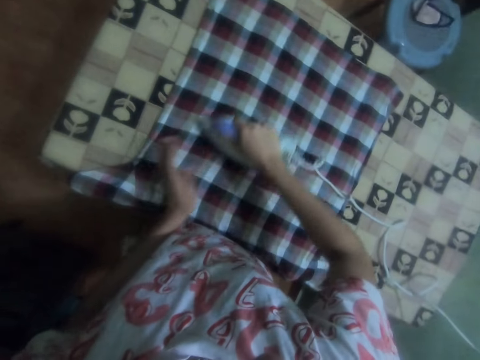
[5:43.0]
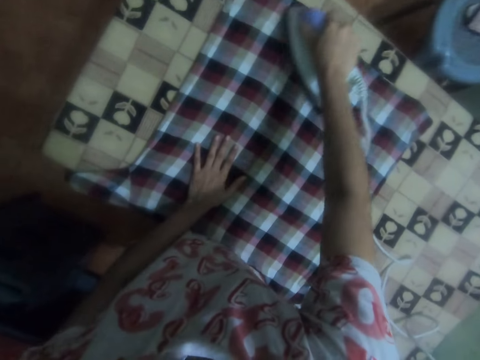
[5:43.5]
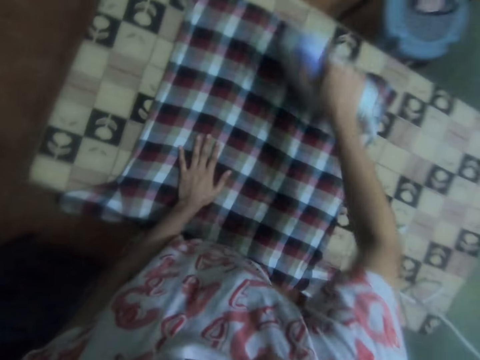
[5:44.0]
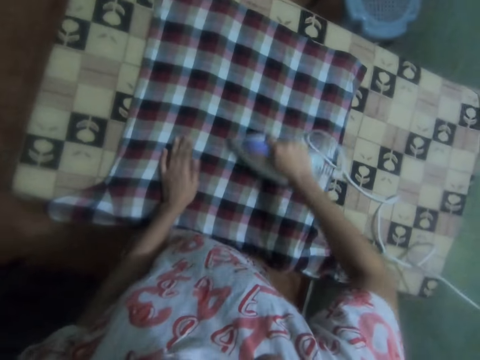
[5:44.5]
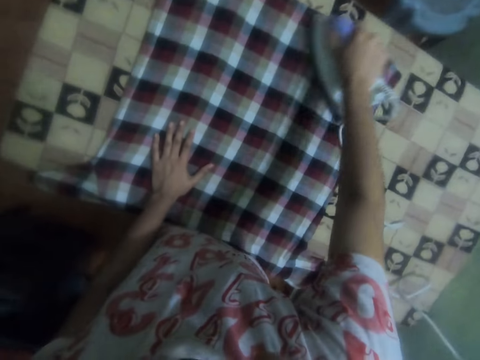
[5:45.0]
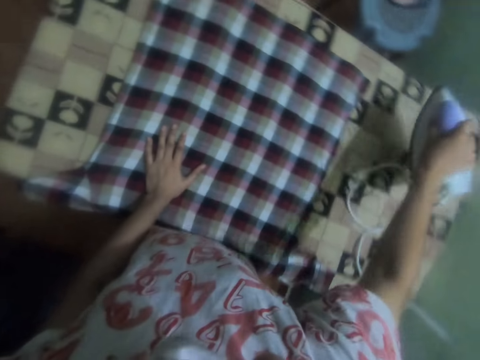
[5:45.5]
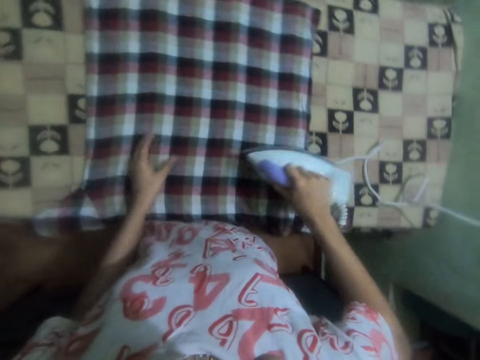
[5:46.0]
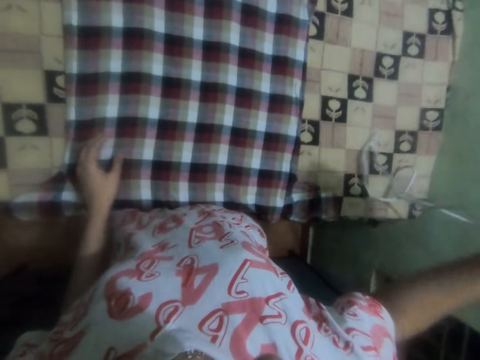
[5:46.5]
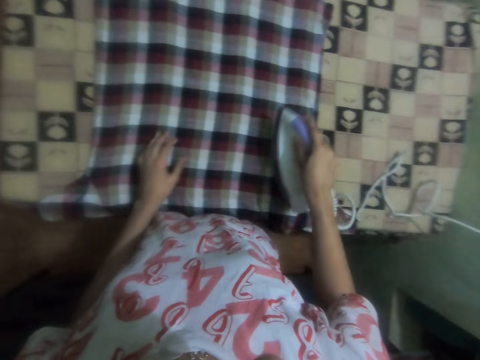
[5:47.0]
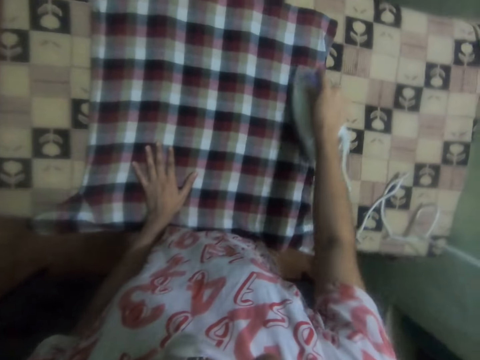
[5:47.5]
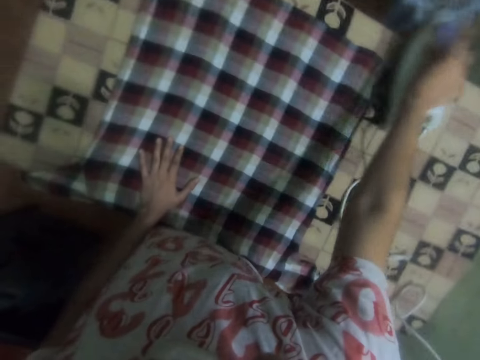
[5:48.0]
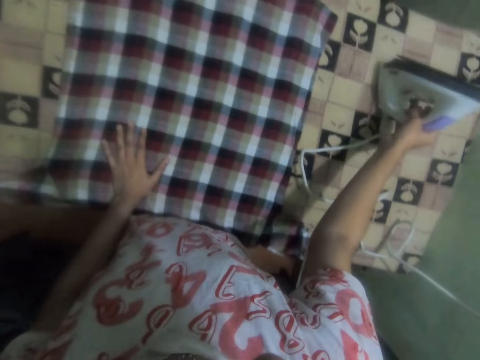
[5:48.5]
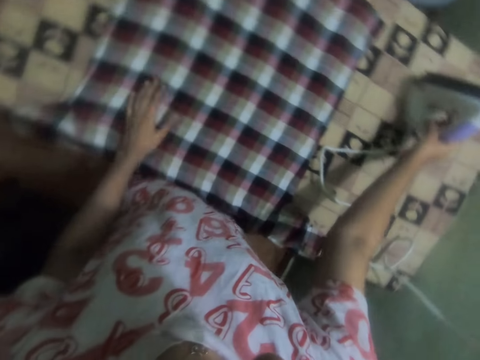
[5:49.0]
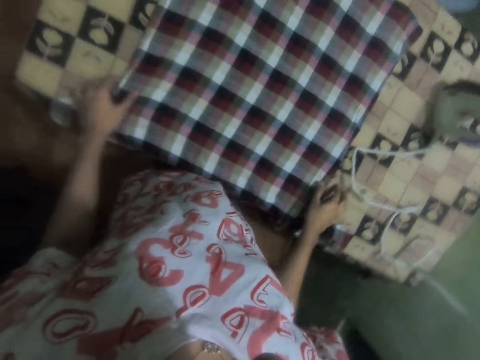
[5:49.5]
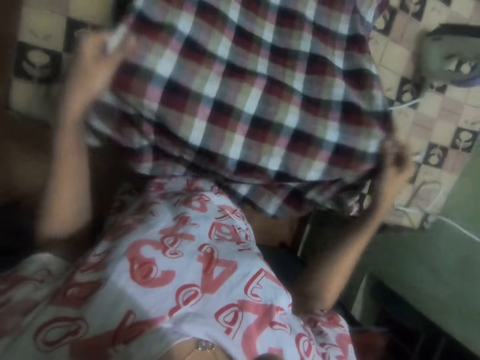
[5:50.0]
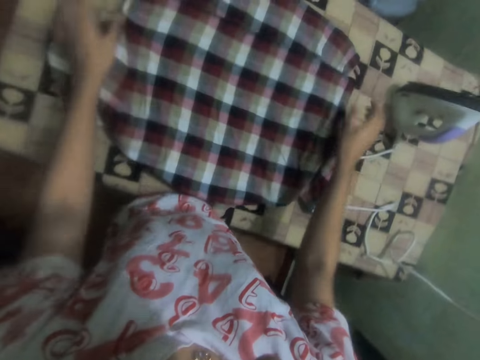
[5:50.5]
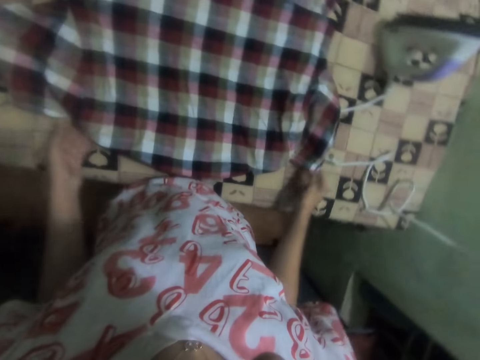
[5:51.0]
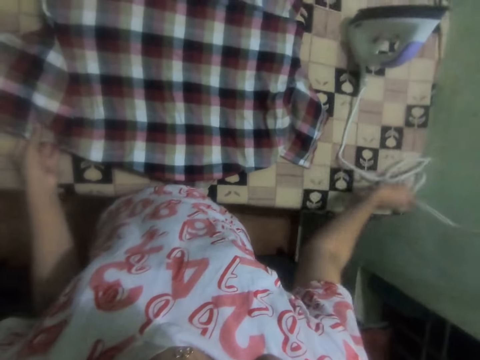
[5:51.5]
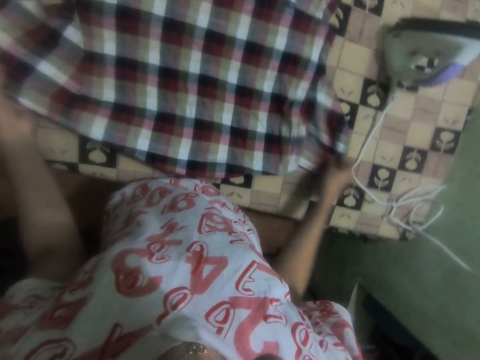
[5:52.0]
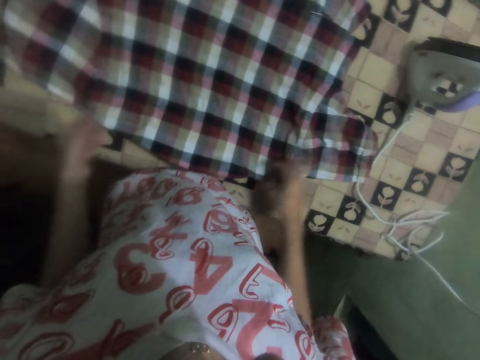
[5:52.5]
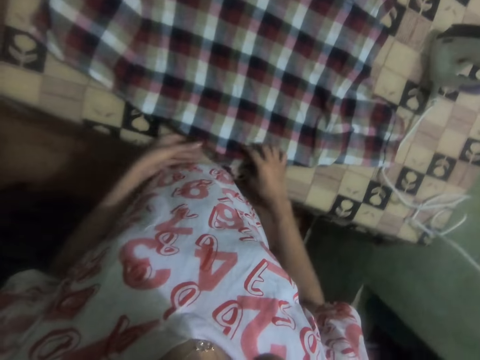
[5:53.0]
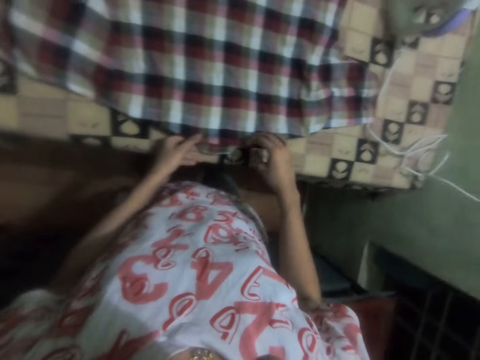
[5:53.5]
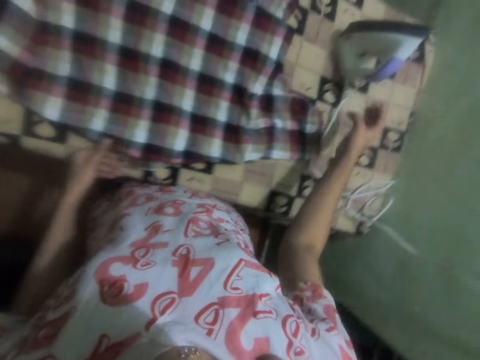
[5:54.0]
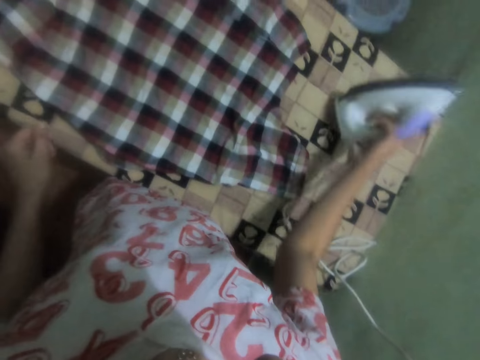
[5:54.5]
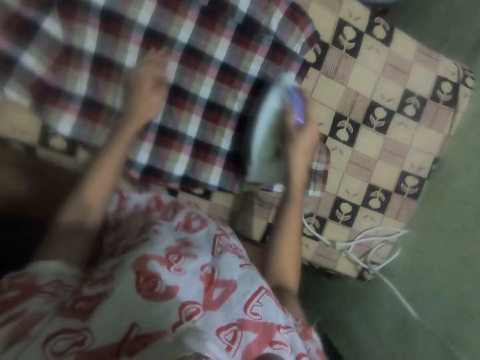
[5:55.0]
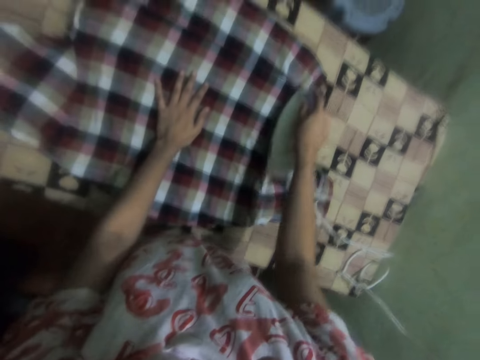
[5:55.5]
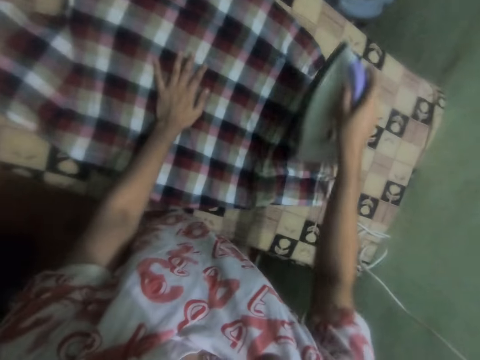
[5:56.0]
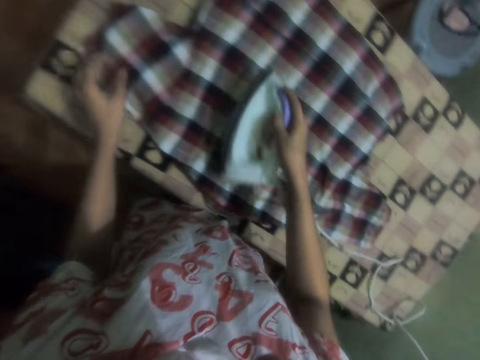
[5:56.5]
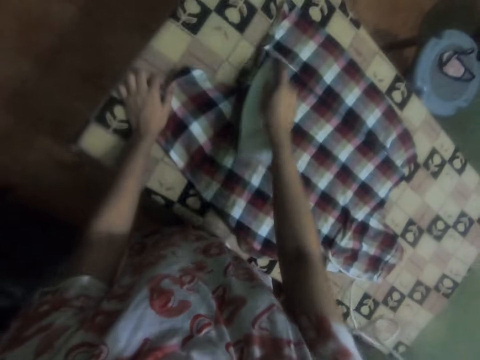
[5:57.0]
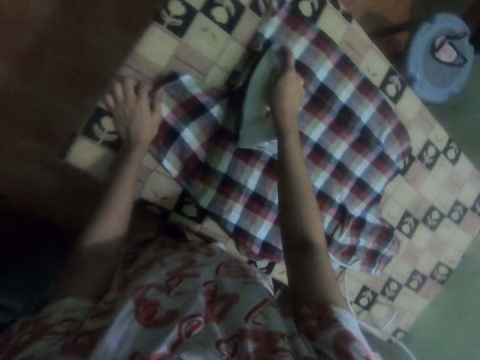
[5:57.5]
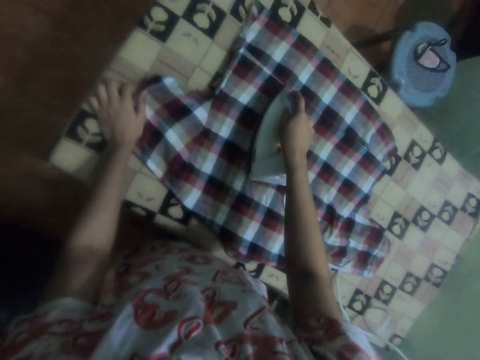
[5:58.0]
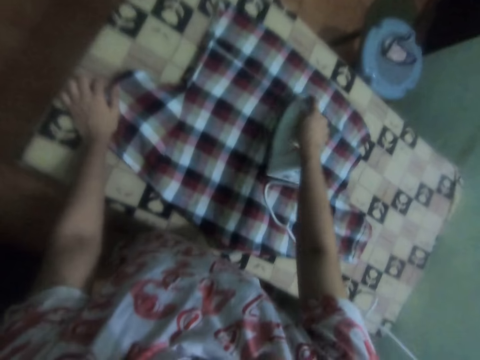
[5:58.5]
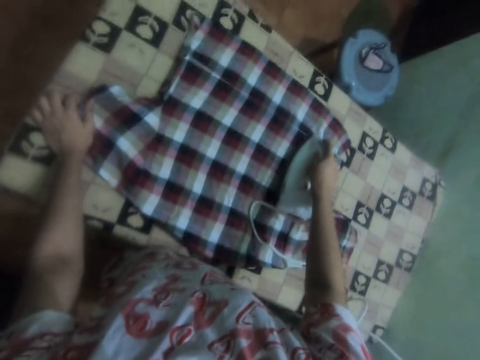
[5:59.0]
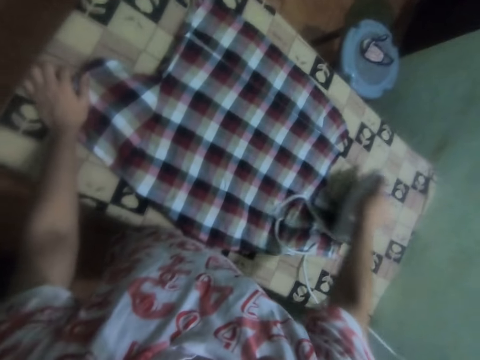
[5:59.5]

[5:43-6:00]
The camera wearer lifts the iron box. He irons a shirt with the iron box. He puts the iron box on the table. He adjusts the shirt. He holds the shirt on the table with his hands. He pushes the iron box cable. He adjusts the shirt. He picks up the iron box on the table. He irons the shirt on the table with the iron box. He holds the shirt with the left hand.

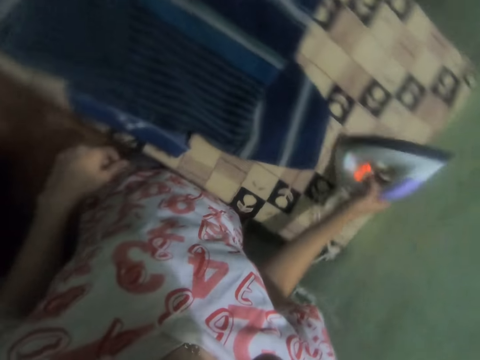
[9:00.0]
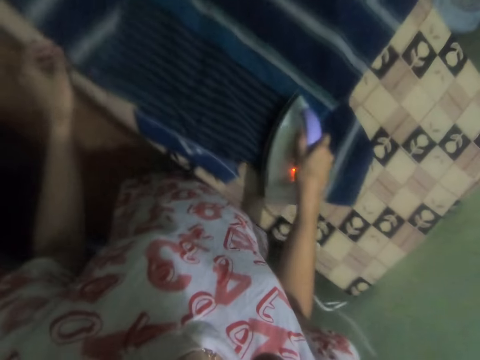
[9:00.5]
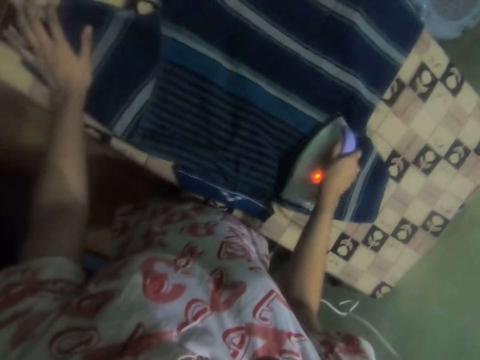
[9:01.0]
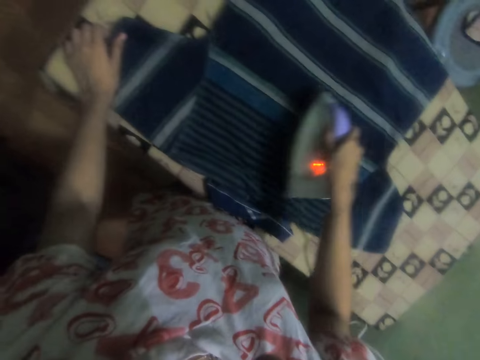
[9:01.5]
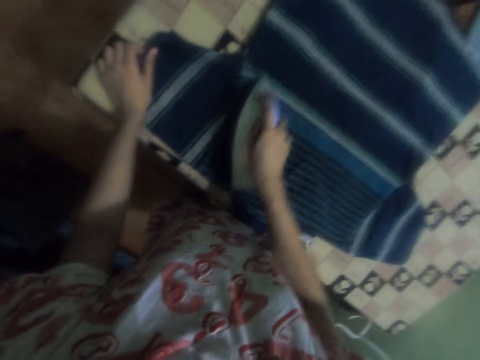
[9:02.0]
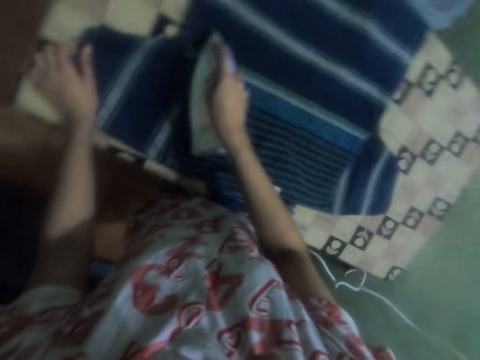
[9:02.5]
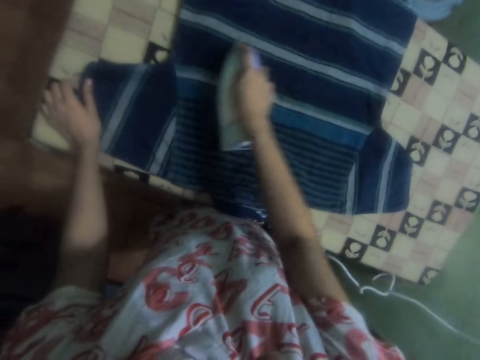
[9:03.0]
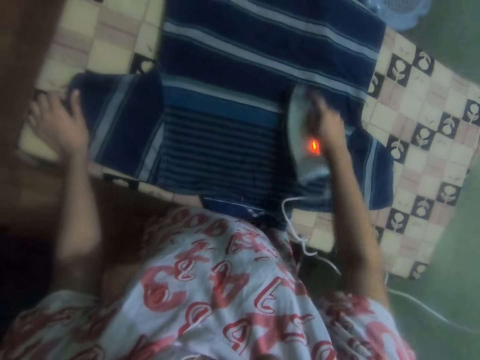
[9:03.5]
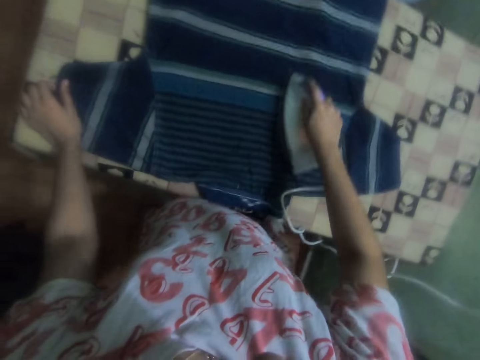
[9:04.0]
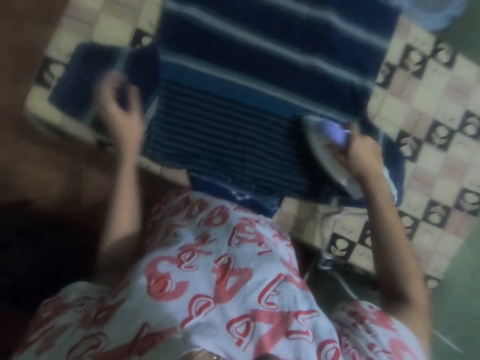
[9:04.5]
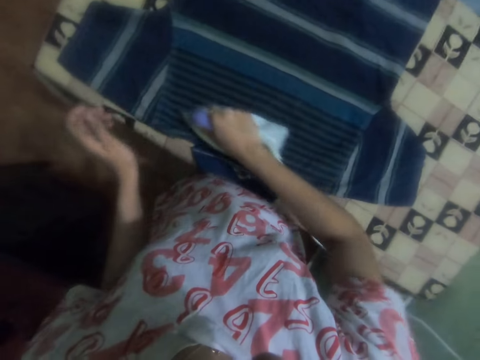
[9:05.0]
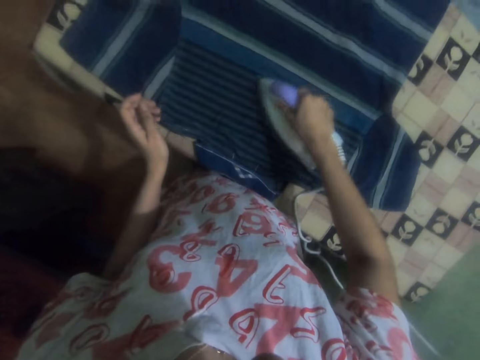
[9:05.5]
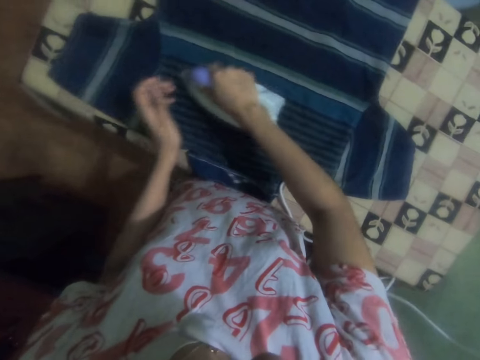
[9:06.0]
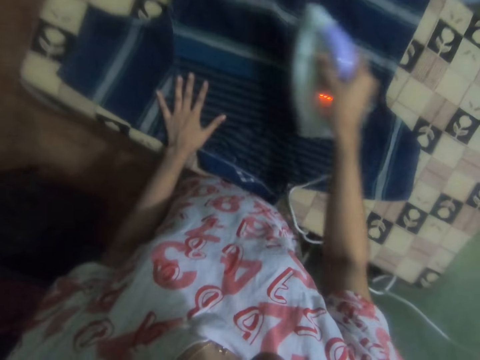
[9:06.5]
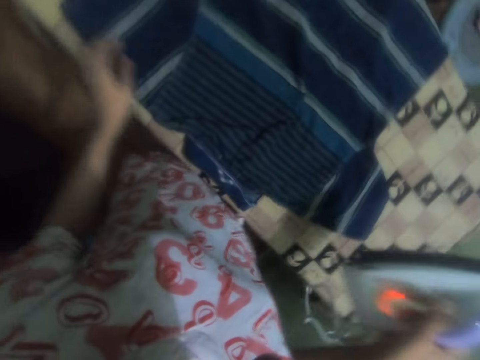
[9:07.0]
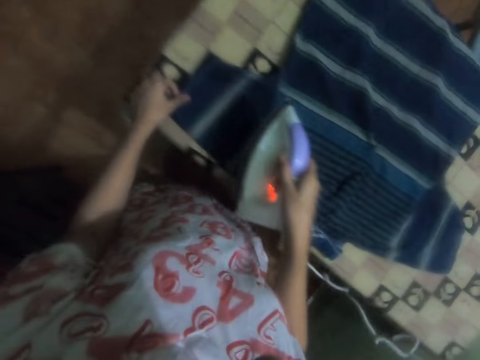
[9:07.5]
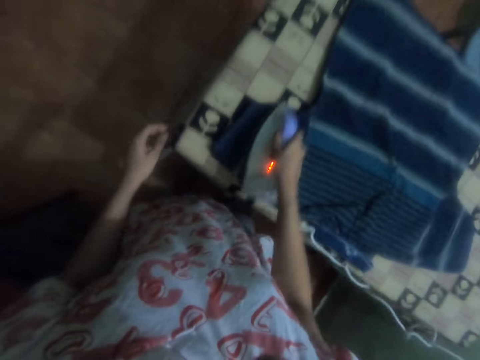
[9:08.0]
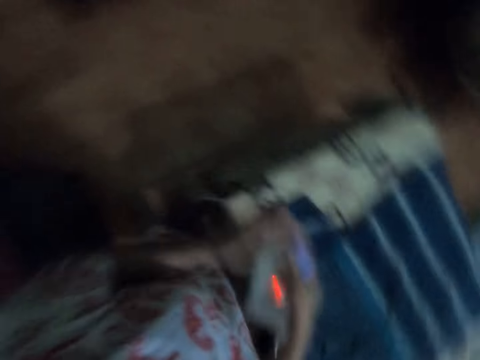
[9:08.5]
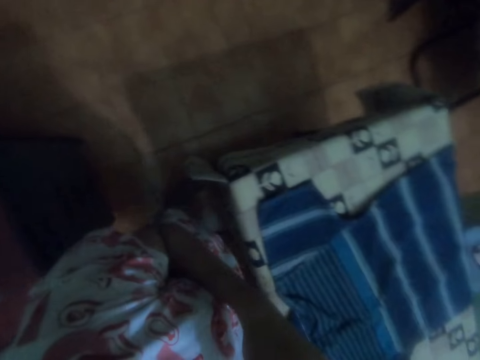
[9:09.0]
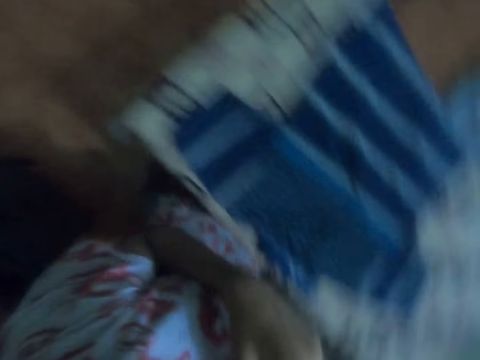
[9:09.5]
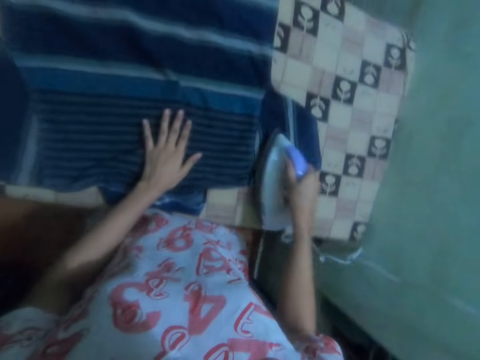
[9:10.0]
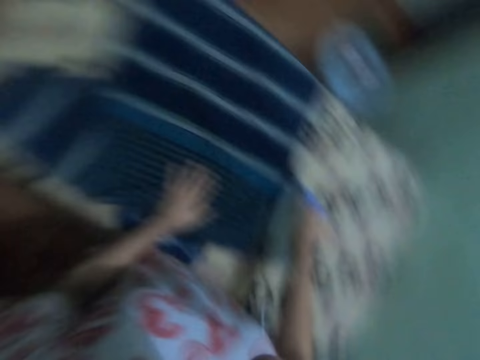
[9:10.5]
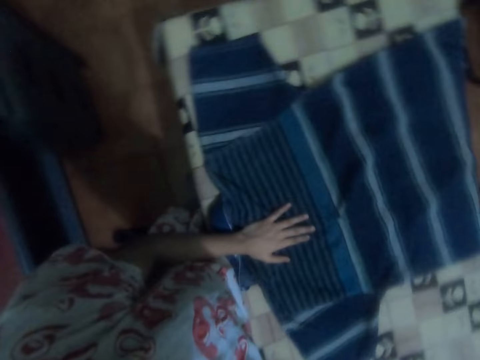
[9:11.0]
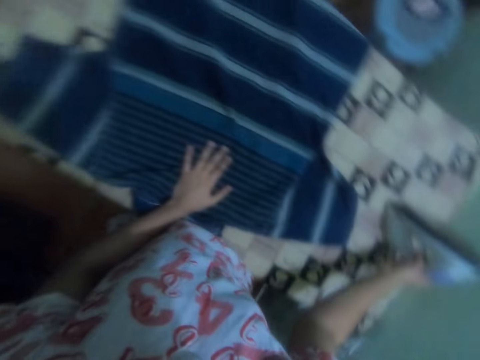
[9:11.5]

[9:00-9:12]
The camera wearer irons the T-shirt collar with the iron box on the table. They adjust the iron box. They iron the T-shirt collar with the iron box. They touch the nose. They iron the T-shirt collar with the iron box. They hold the T-shirt collar with the left hand. They turn around. They put the iron box on the table.
